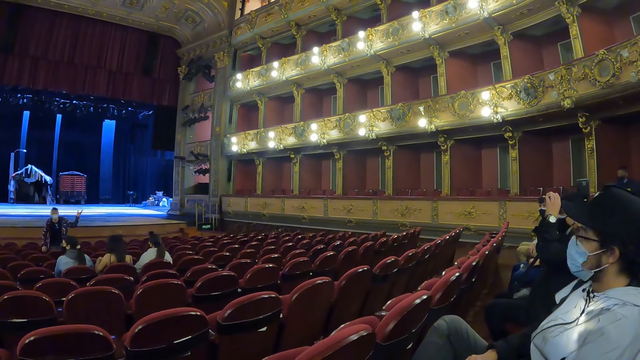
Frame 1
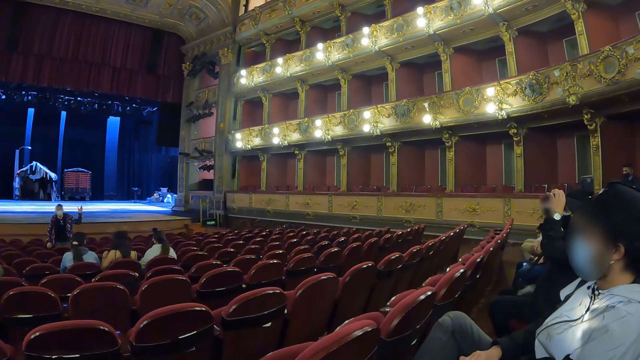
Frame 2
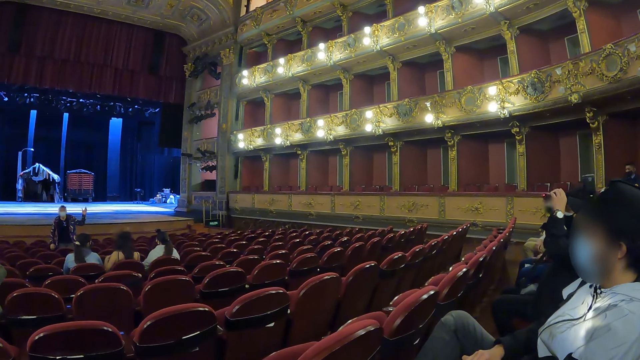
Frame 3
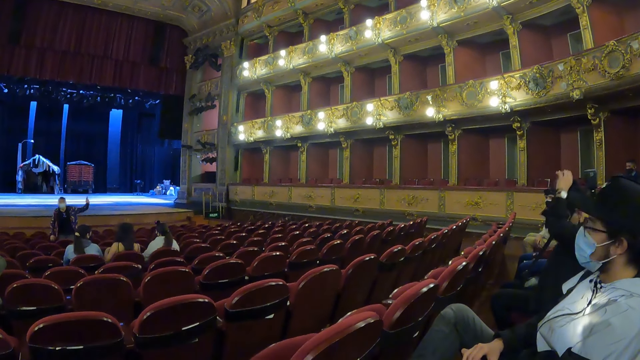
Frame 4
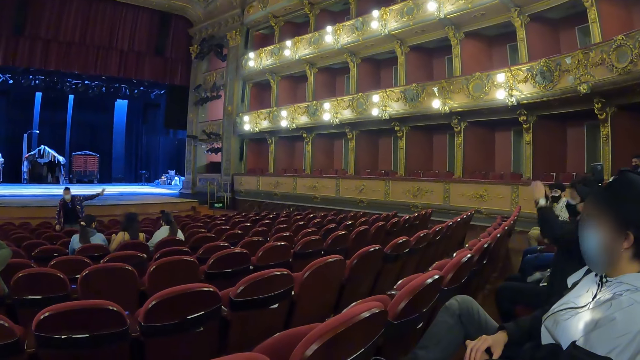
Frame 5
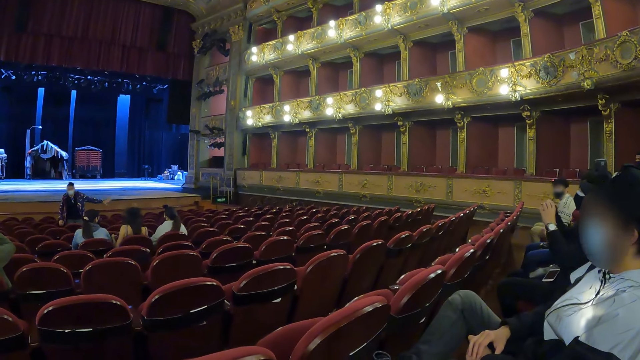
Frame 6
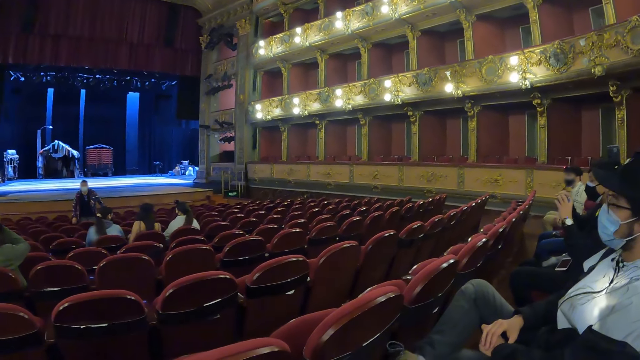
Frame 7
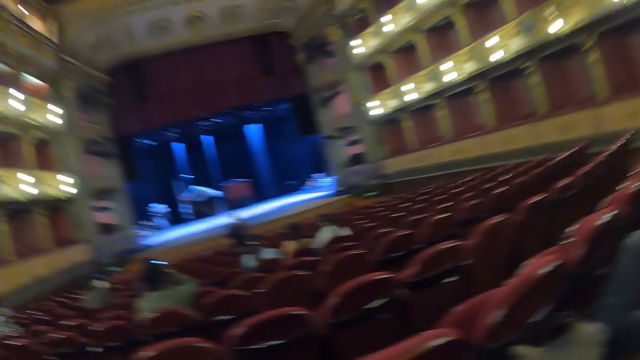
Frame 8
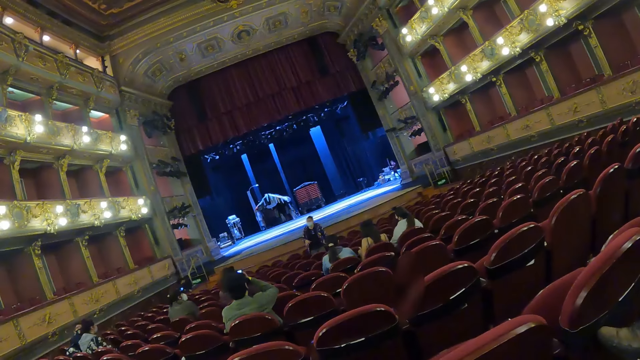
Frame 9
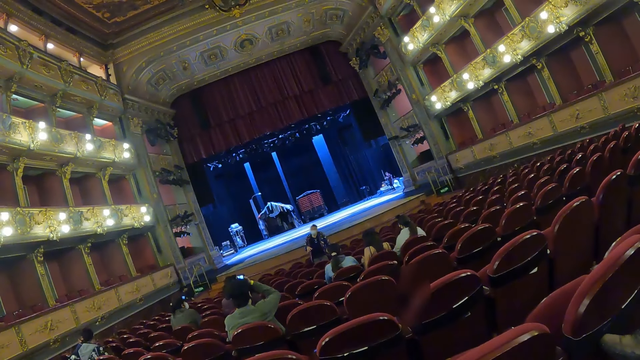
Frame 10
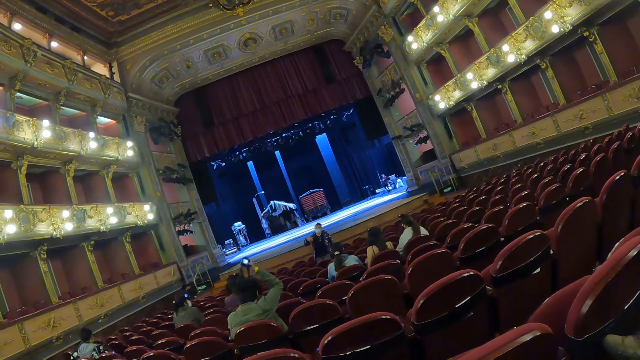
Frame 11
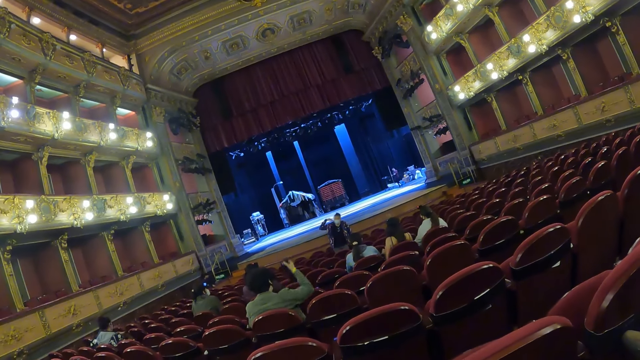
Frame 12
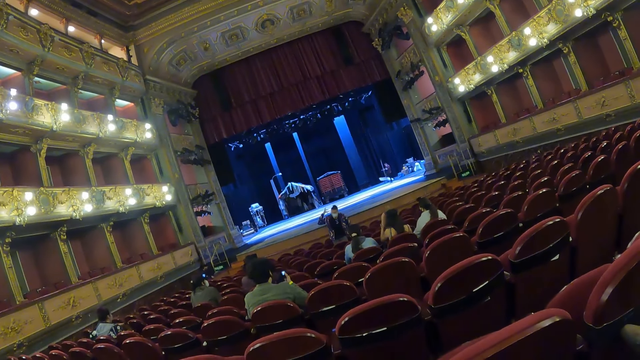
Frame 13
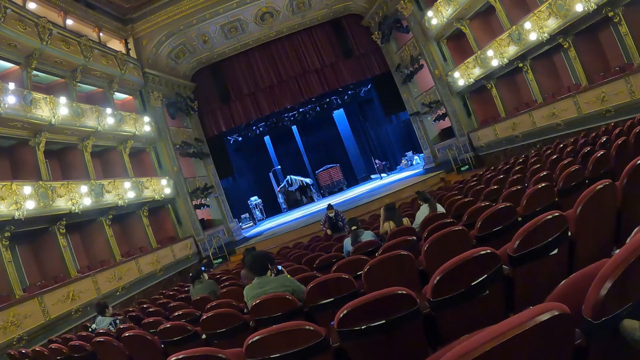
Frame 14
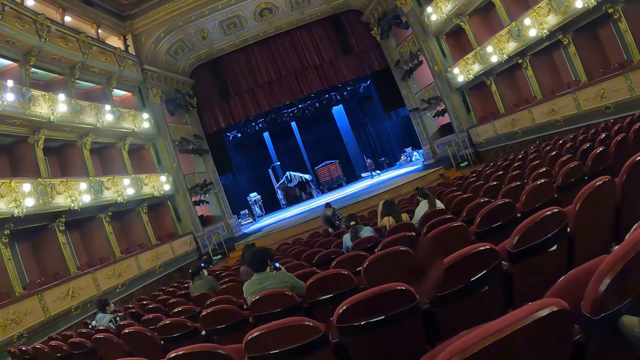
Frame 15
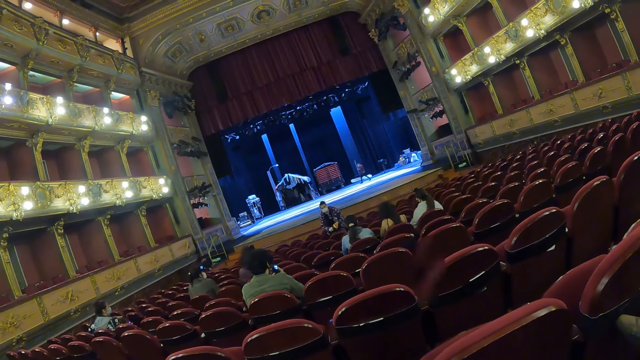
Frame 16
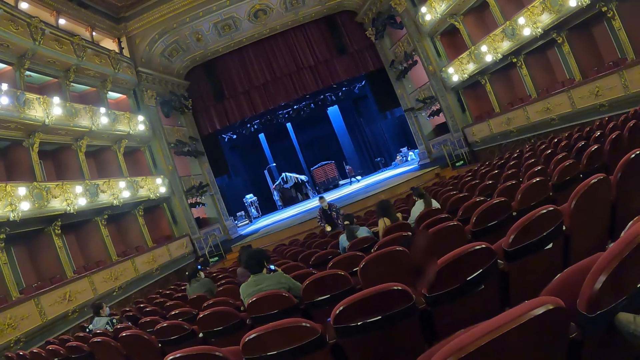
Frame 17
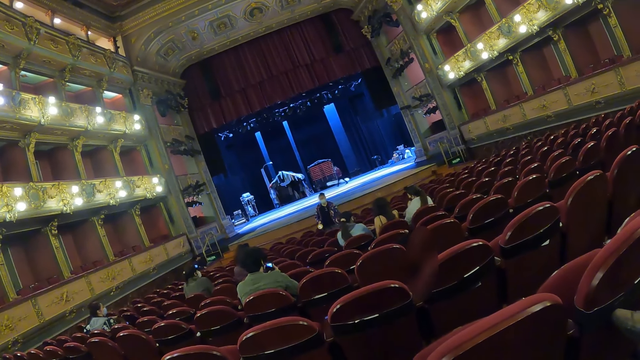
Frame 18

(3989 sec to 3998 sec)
The camera wearer faces a speaker in an auditorium.

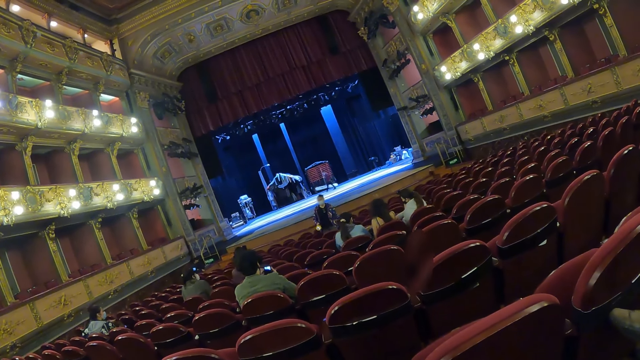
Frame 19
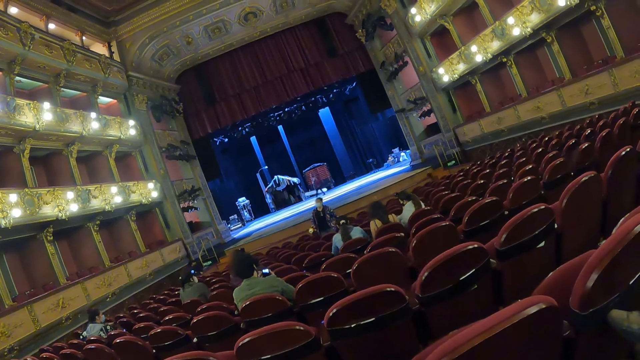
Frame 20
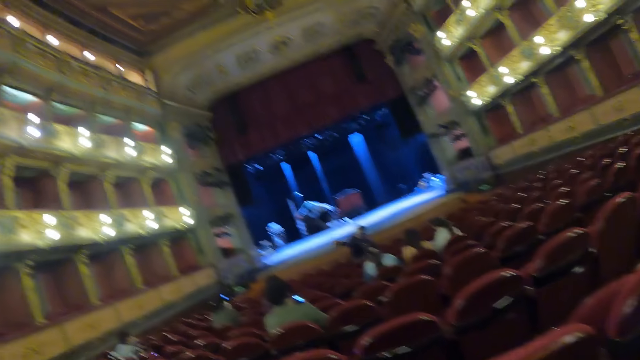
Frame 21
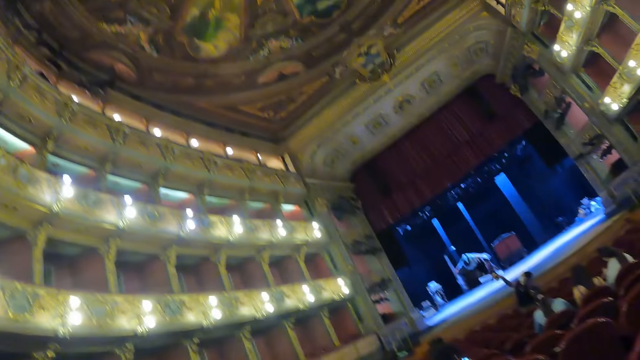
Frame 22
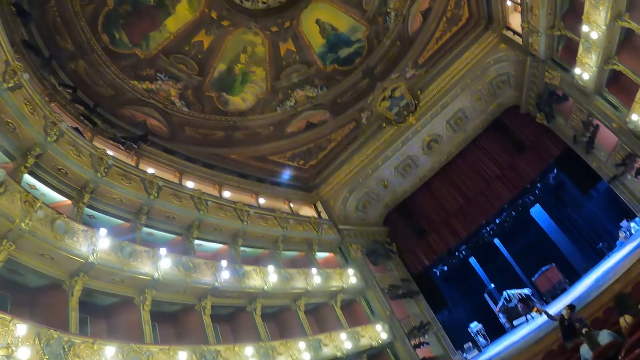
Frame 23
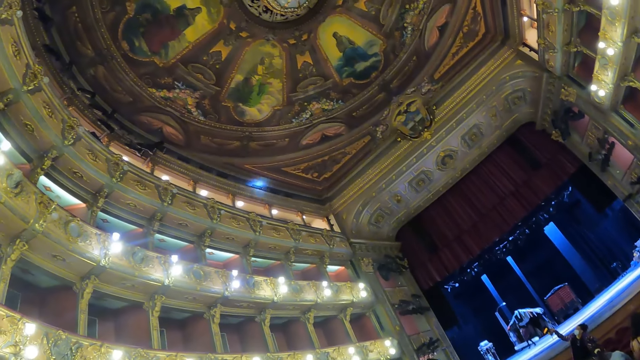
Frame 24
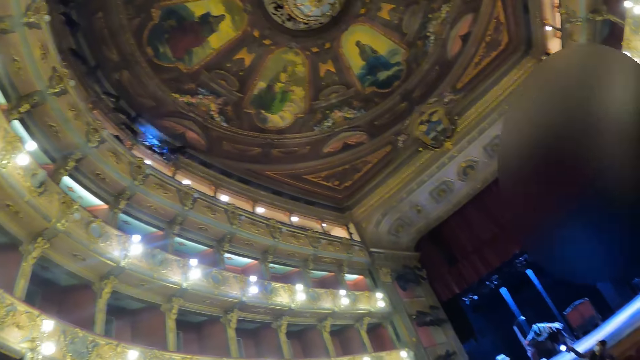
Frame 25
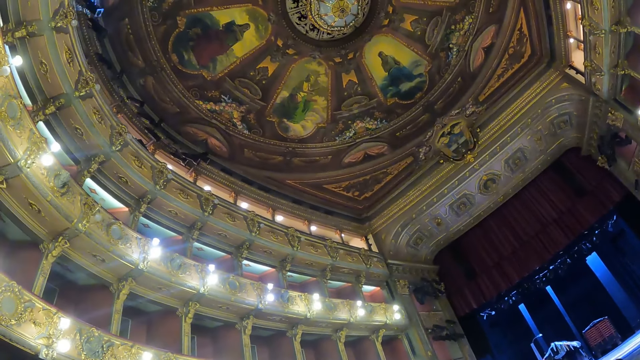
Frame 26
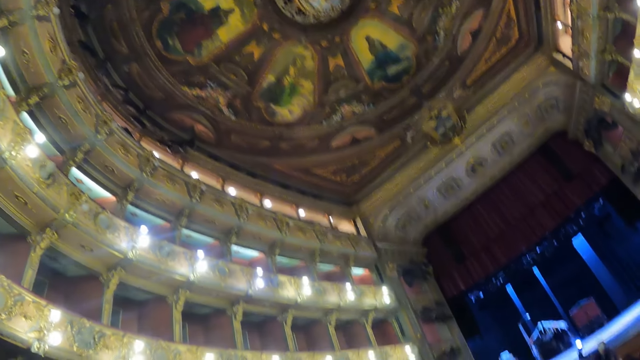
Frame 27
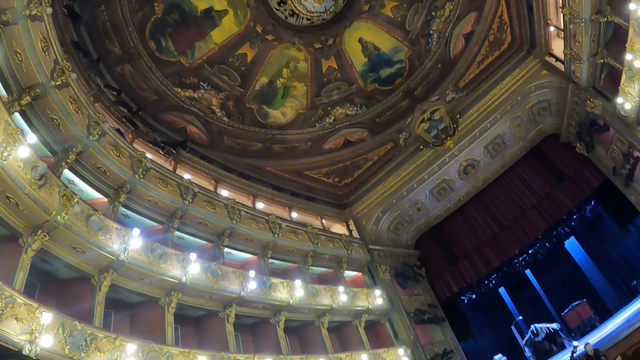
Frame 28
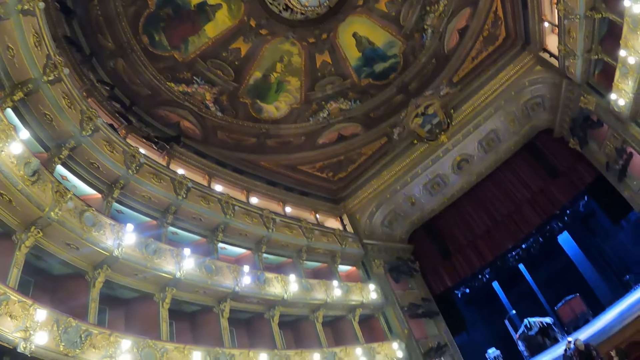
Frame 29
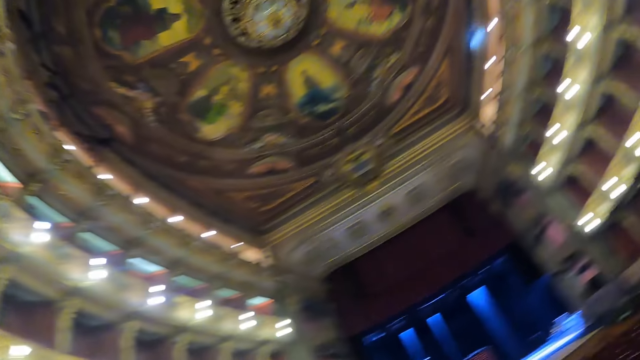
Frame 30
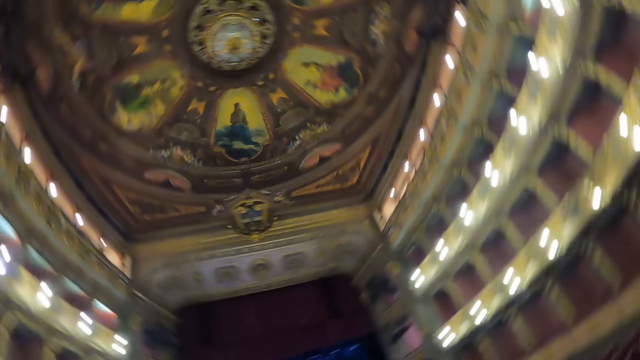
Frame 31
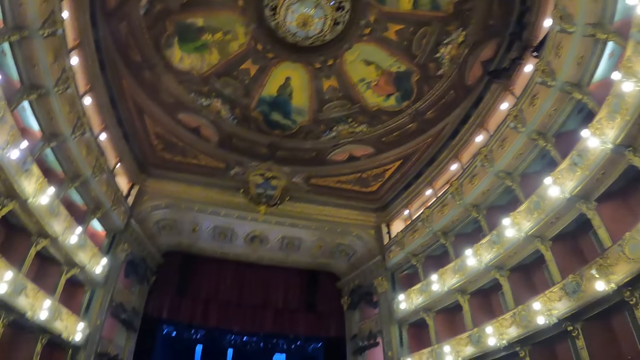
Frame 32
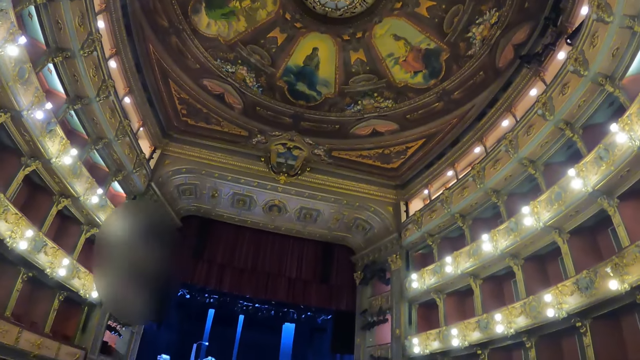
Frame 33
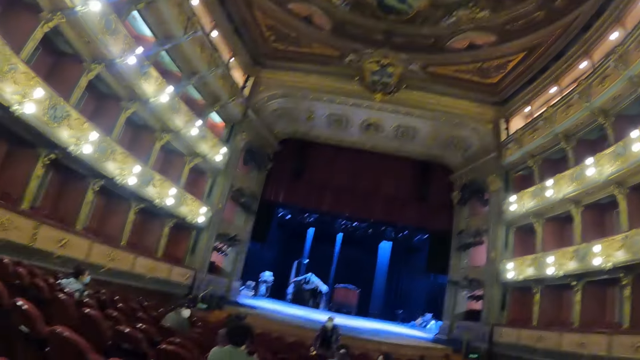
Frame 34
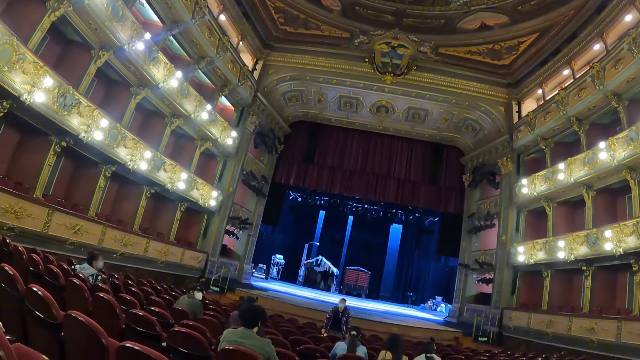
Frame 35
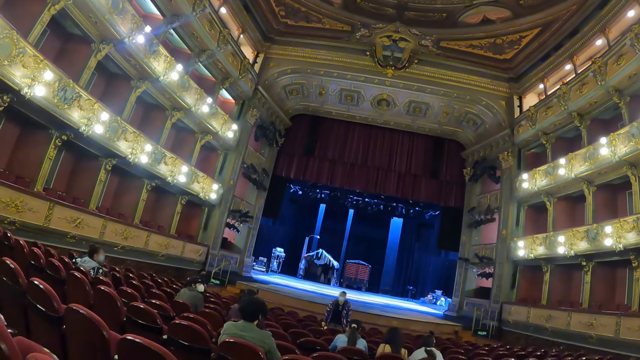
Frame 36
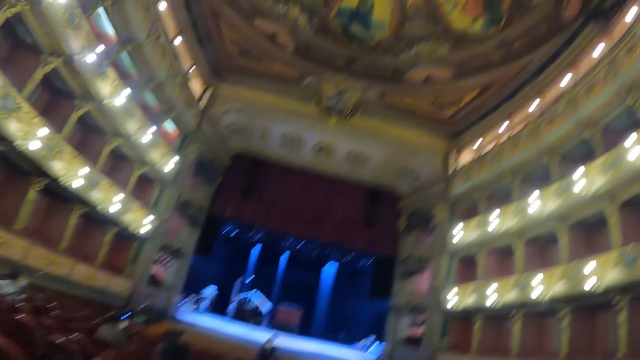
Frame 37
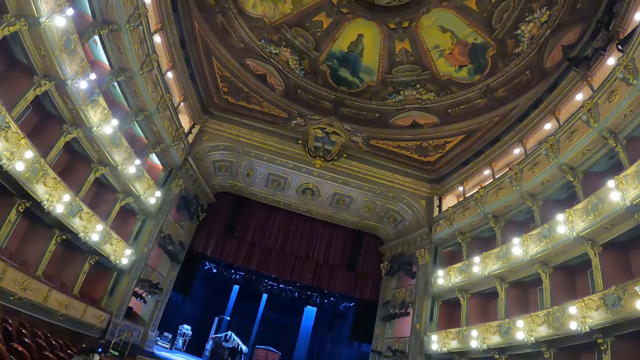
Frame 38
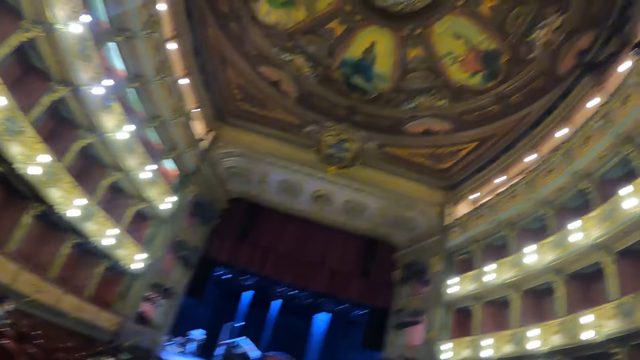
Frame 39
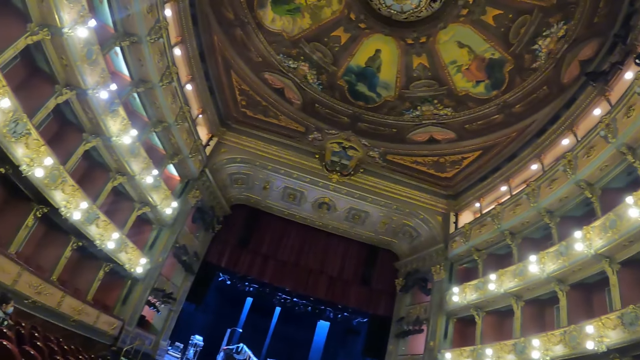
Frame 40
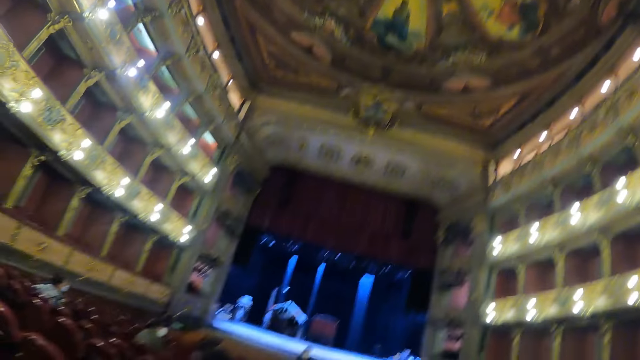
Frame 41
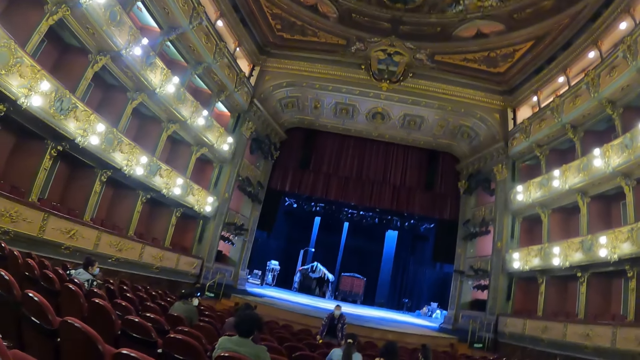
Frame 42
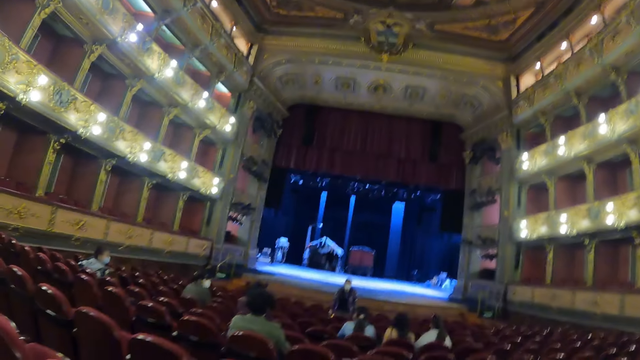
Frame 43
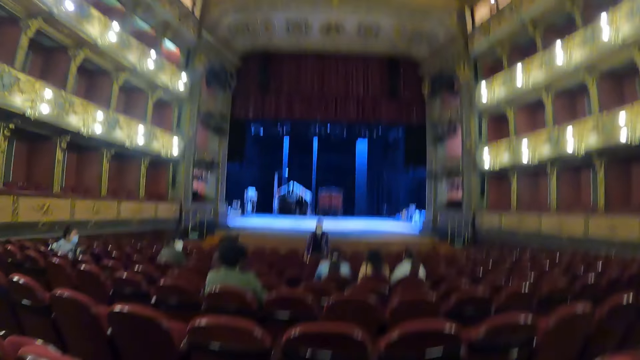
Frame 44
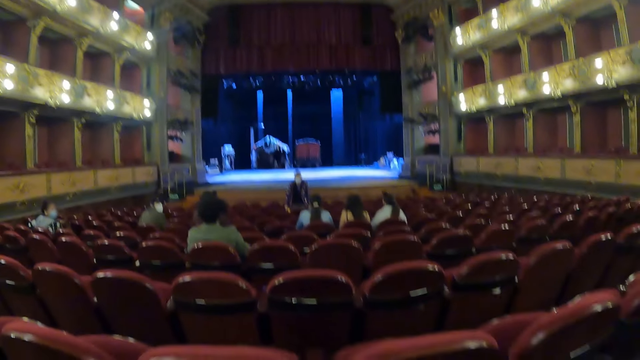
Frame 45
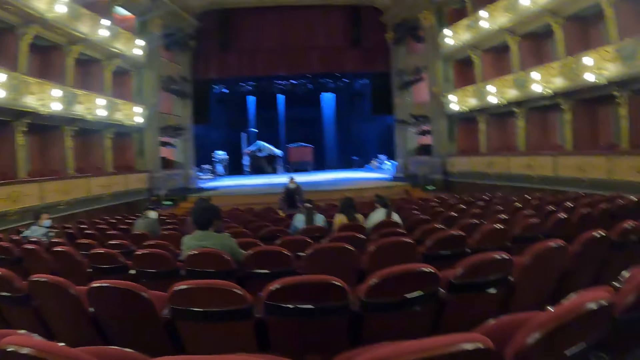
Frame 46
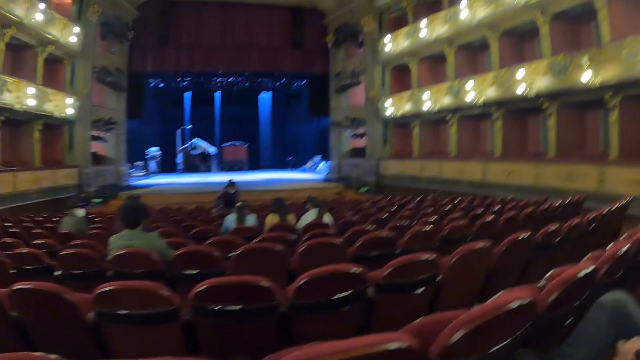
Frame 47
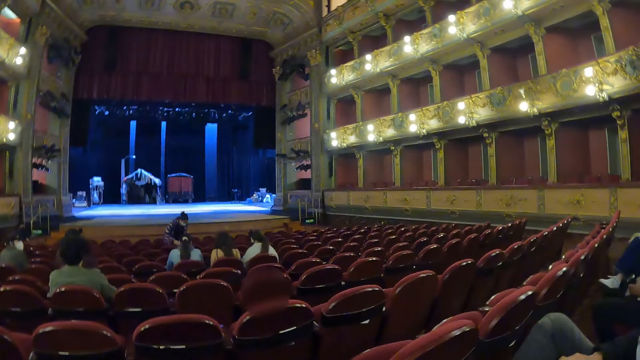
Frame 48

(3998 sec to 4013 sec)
The camera wearer looks at the ceiling of the auditorium.
